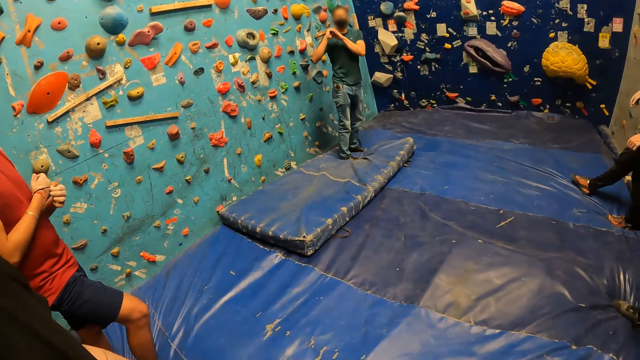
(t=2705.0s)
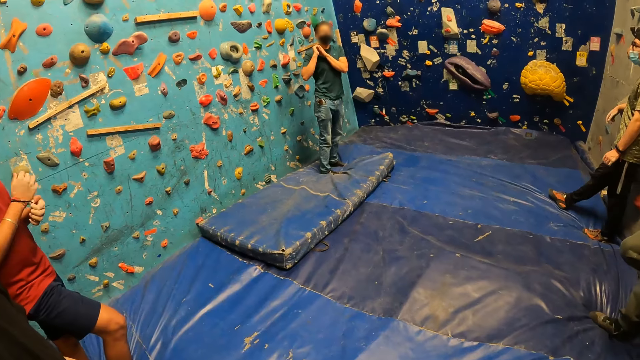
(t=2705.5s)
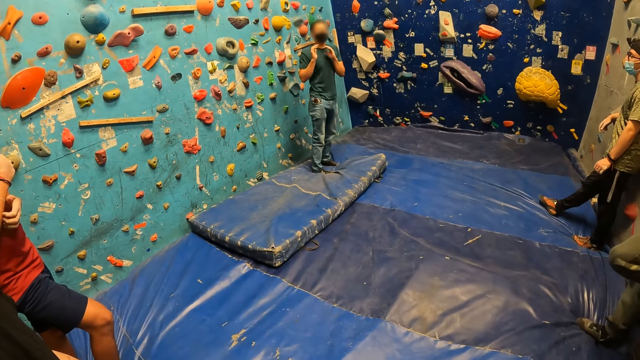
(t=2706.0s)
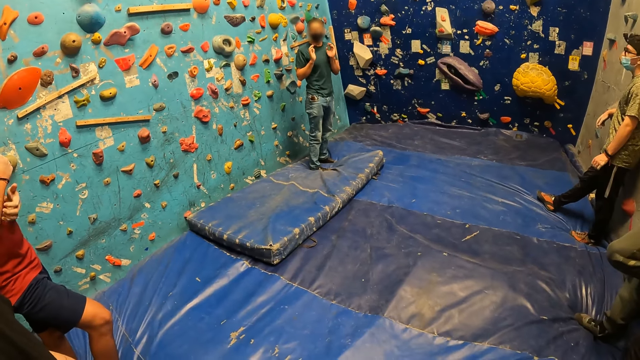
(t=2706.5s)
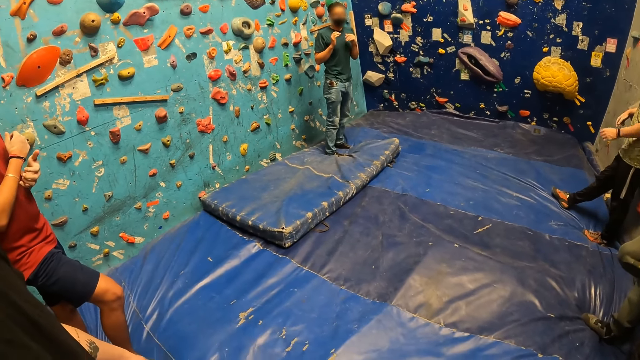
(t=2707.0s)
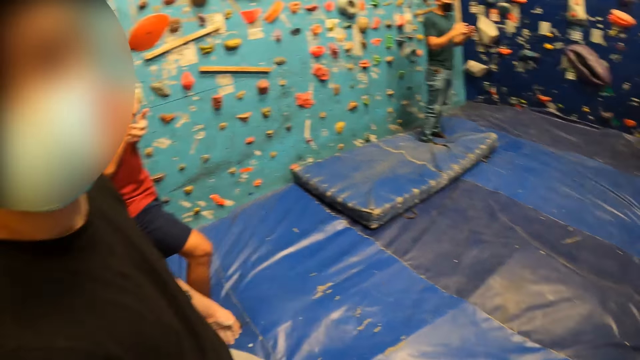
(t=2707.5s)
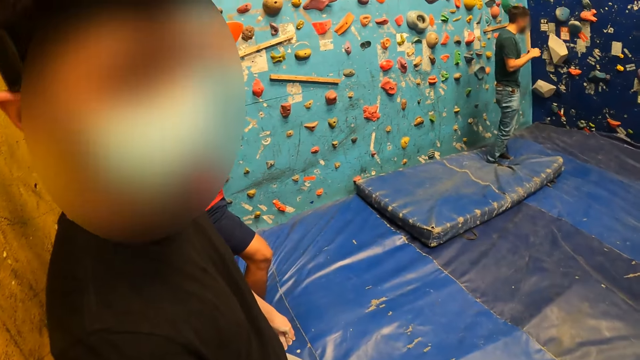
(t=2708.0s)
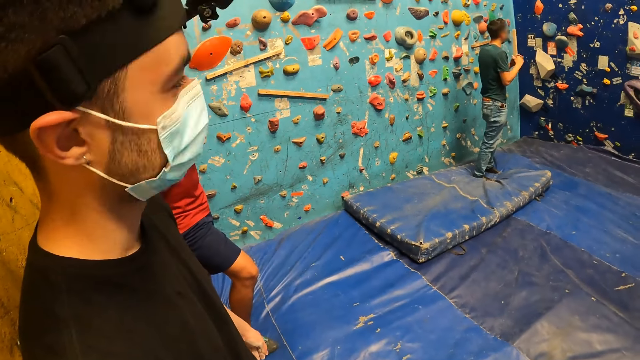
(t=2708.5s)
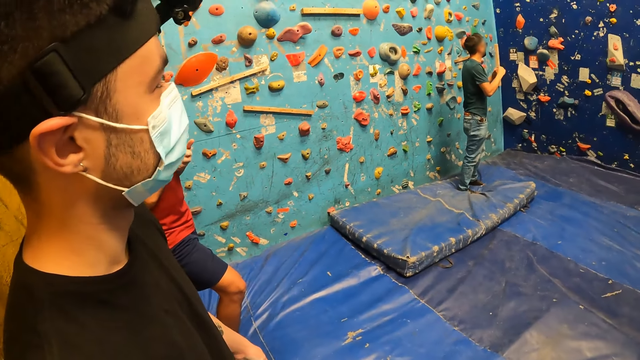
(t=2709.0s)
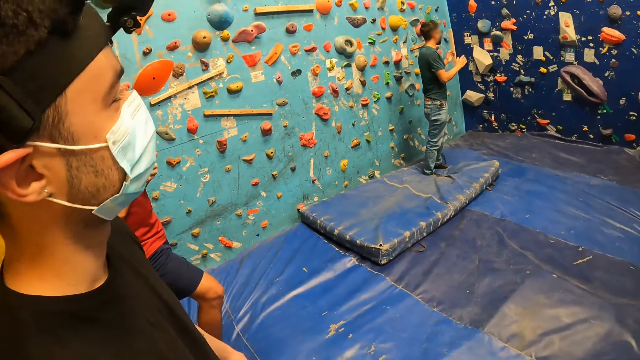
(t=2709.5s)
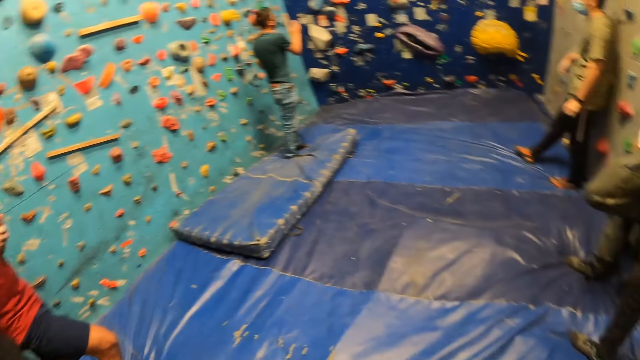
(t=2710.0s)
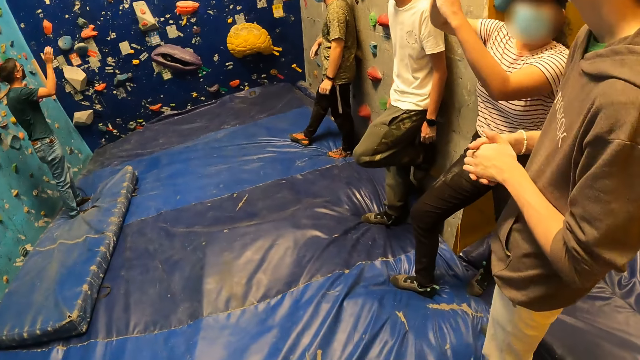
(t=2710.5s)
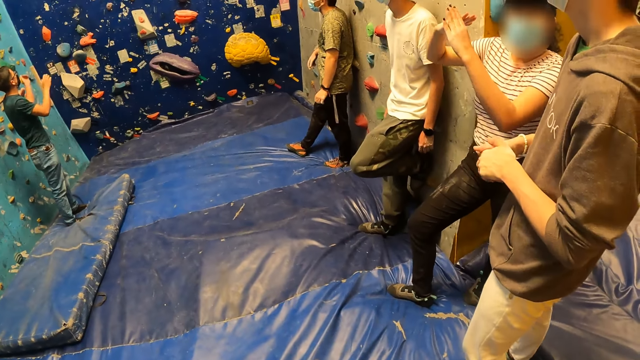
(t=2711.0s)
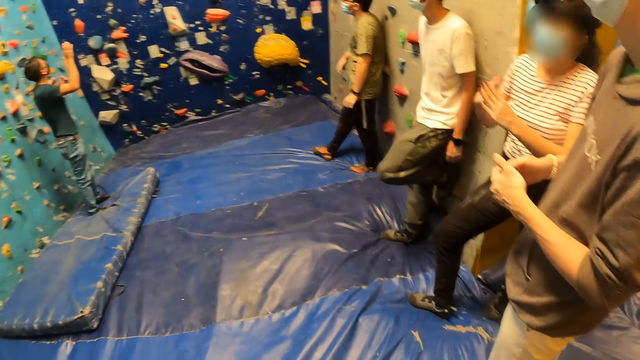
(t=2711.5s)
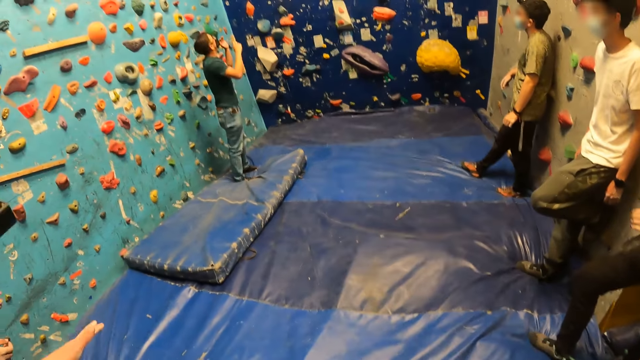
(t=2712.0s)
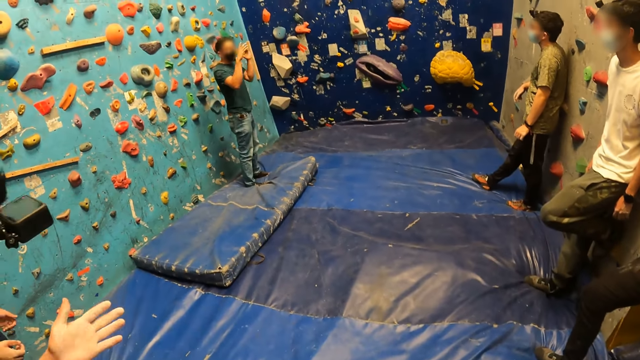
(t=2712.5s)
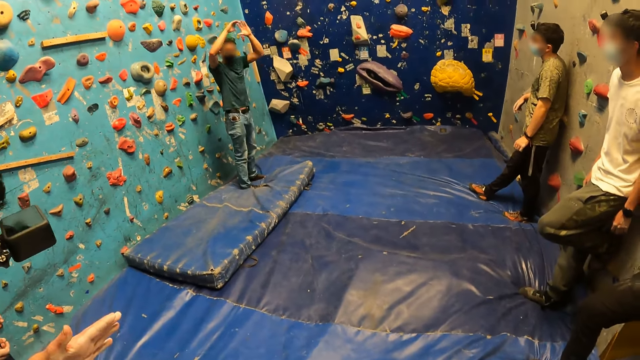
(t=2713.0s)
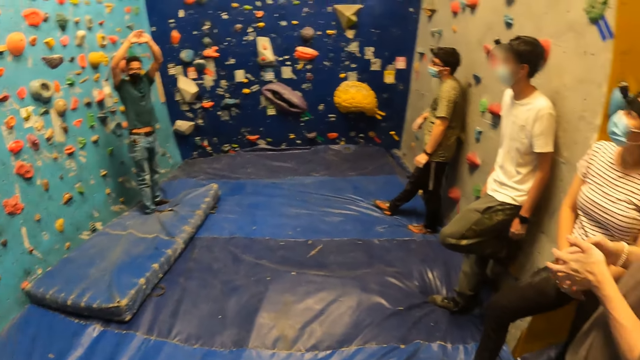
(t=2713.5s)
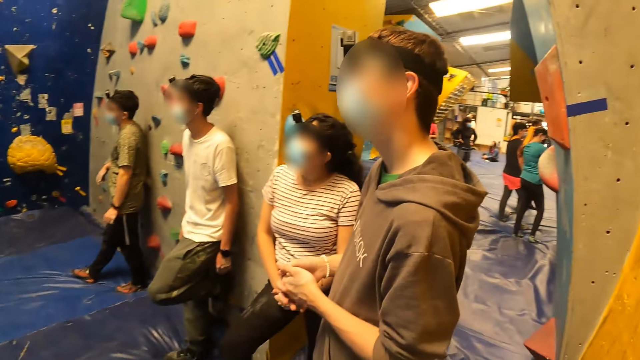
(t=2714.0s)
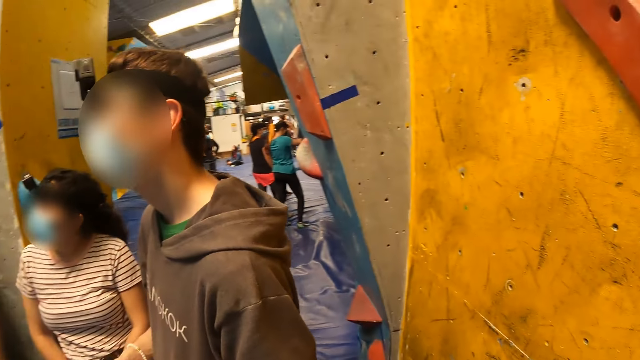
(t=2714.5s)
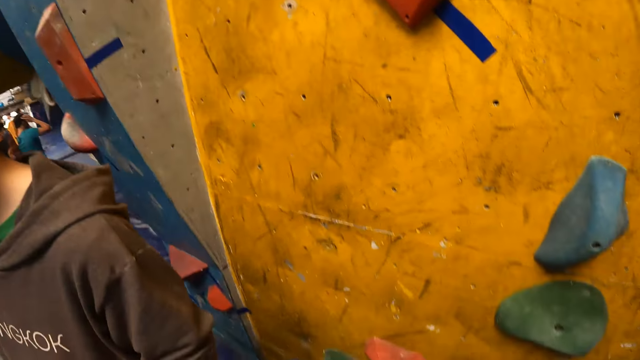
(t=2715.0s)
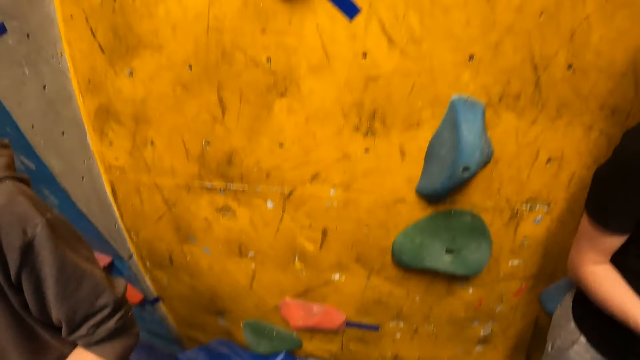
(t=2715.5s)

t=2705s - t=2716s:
A person touches the bracelet in his hand. Another person moves his hands. The camera wearer looks at a third person. They interact with a man at the gym. The third person shakes his head. The camera wearer looks around the room. Another man interacts with a woman at the gym. The second person moves his hands. The camera wearer looks around the room.

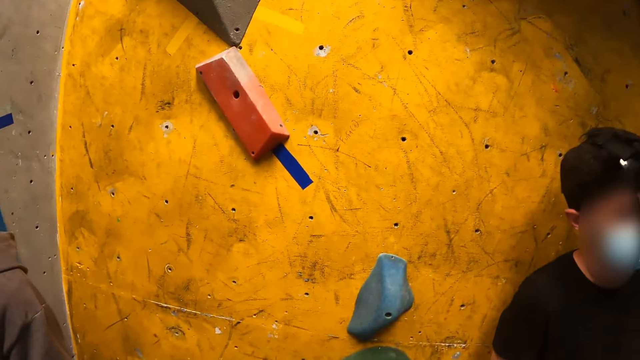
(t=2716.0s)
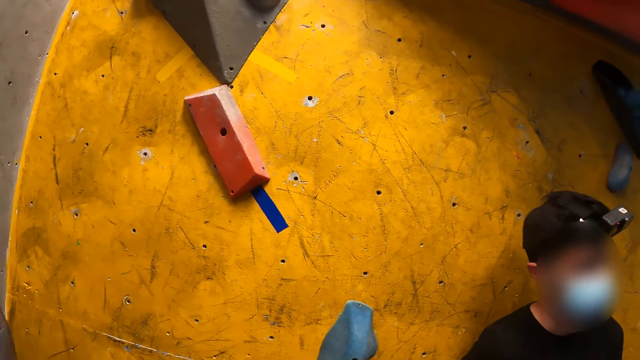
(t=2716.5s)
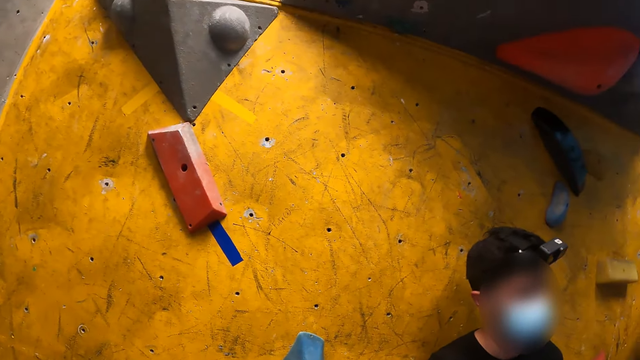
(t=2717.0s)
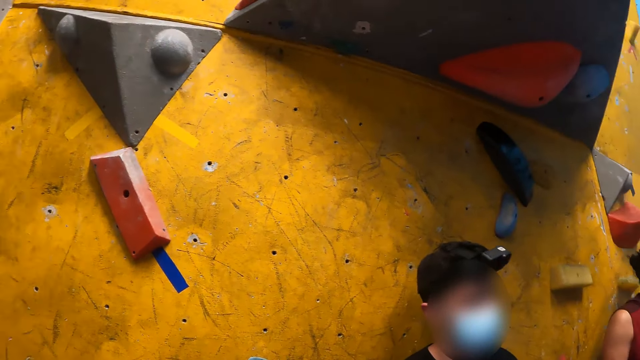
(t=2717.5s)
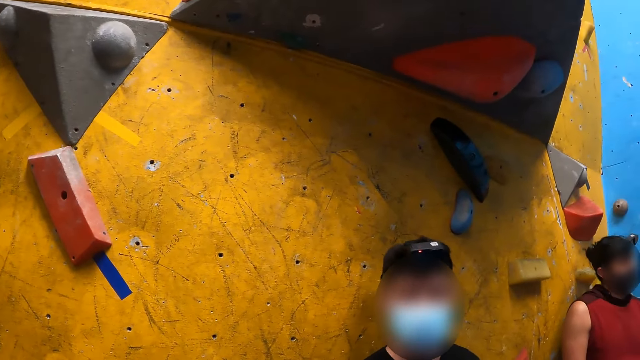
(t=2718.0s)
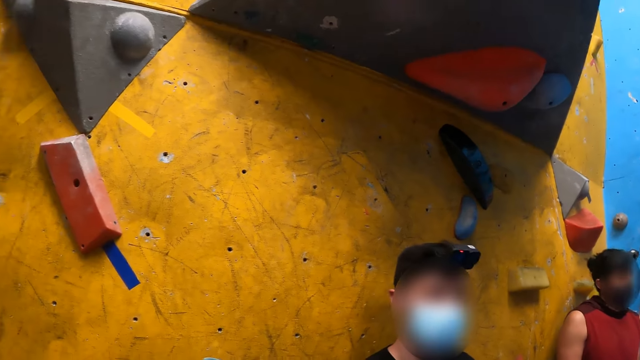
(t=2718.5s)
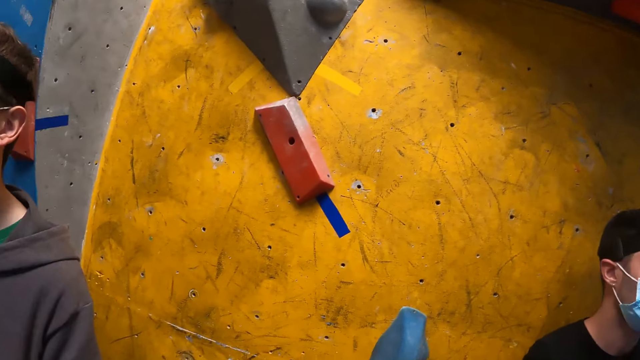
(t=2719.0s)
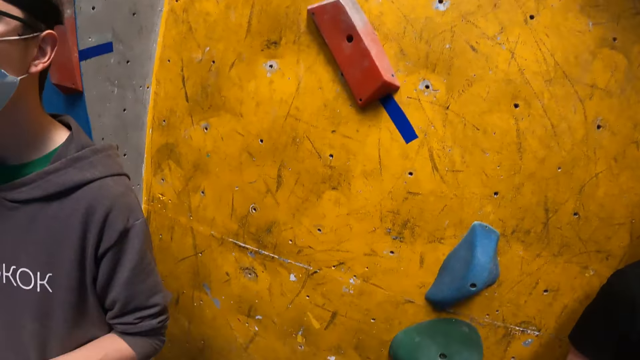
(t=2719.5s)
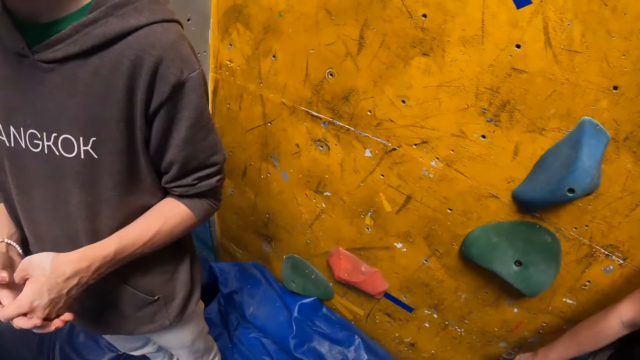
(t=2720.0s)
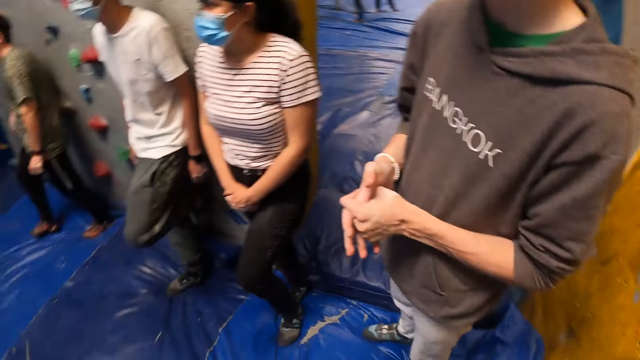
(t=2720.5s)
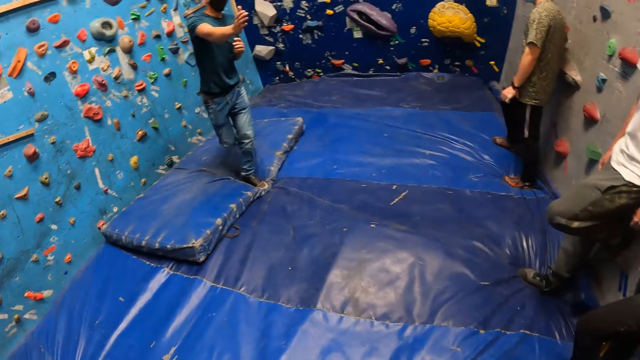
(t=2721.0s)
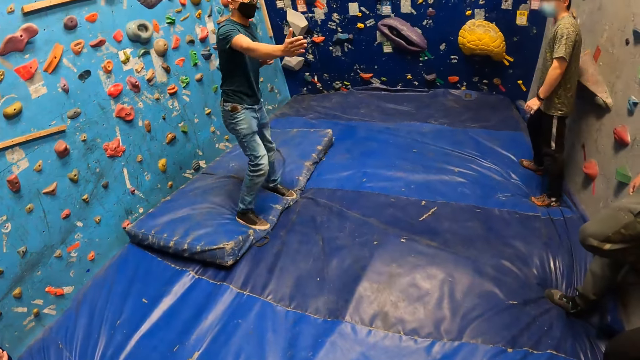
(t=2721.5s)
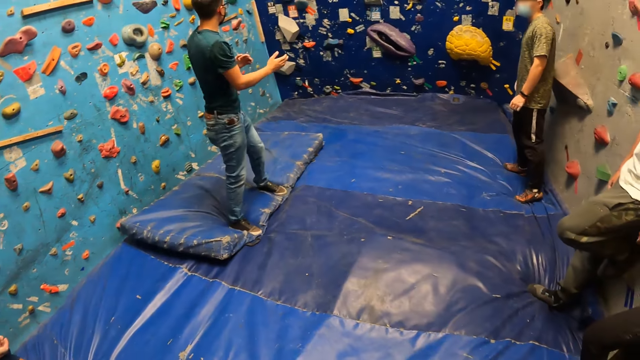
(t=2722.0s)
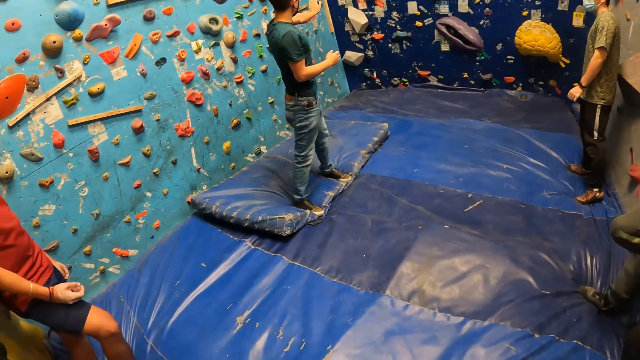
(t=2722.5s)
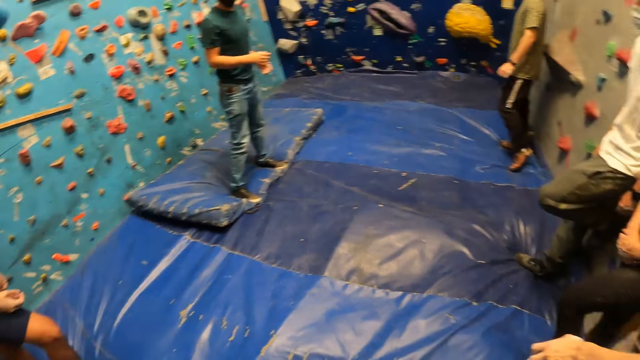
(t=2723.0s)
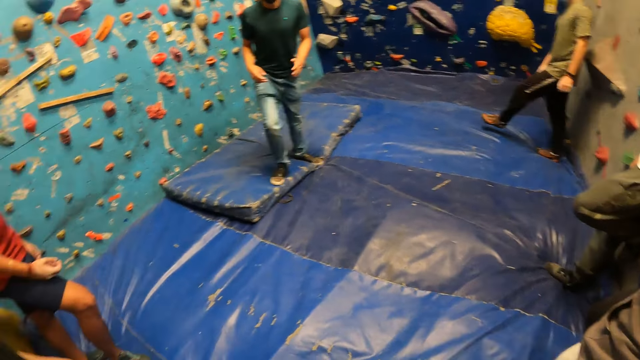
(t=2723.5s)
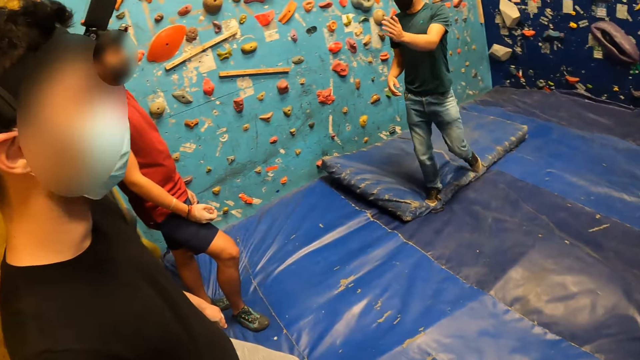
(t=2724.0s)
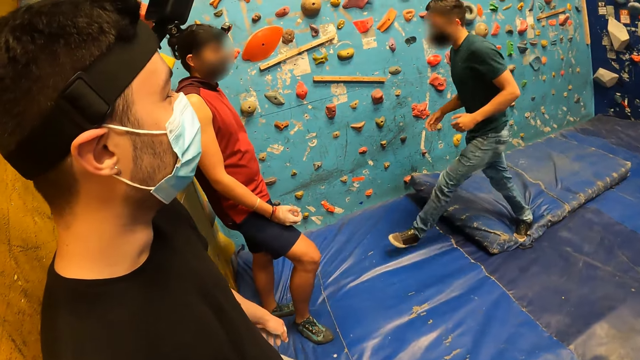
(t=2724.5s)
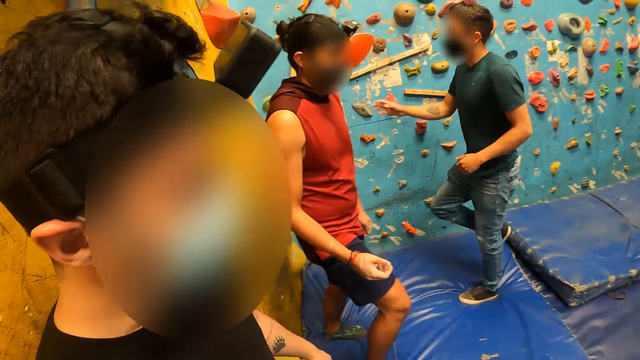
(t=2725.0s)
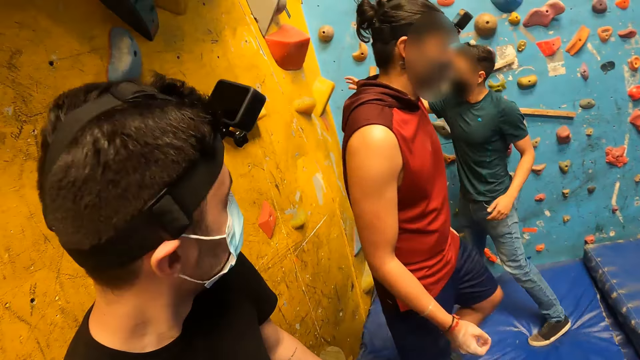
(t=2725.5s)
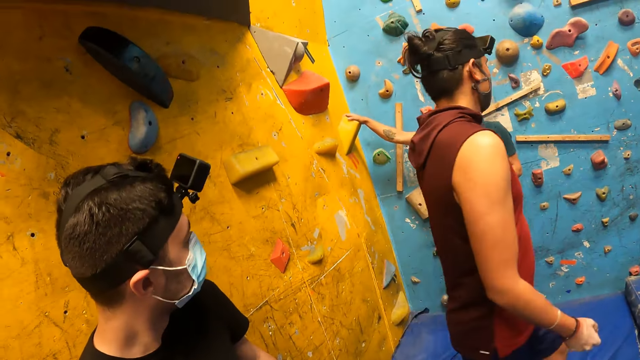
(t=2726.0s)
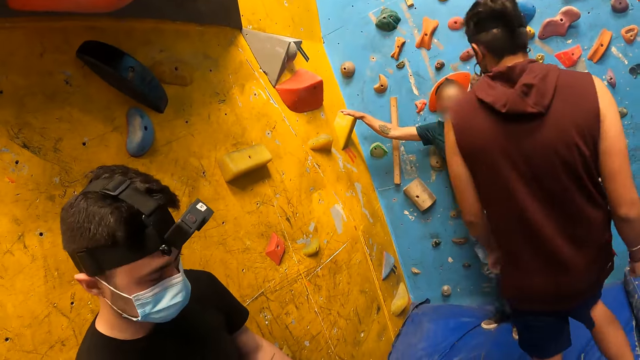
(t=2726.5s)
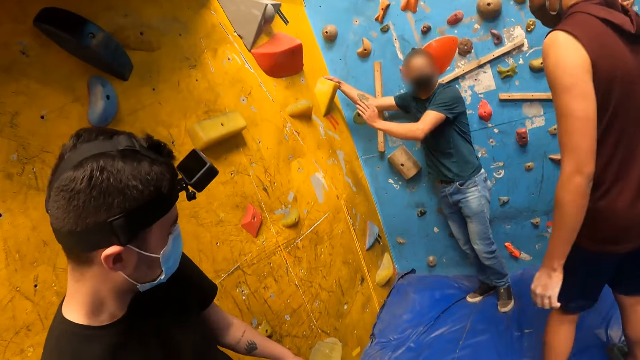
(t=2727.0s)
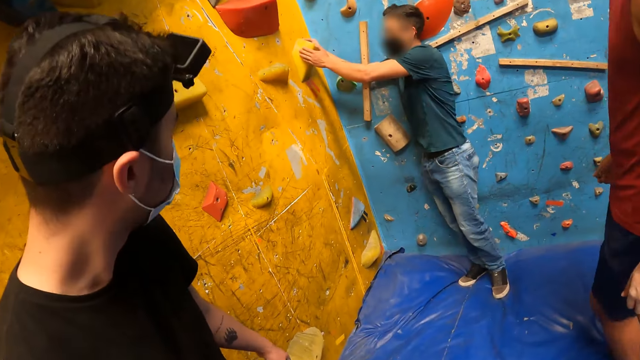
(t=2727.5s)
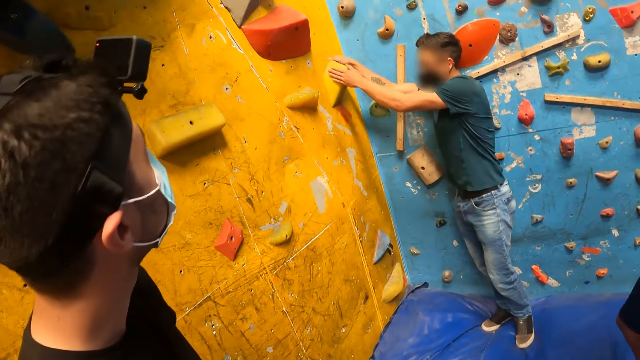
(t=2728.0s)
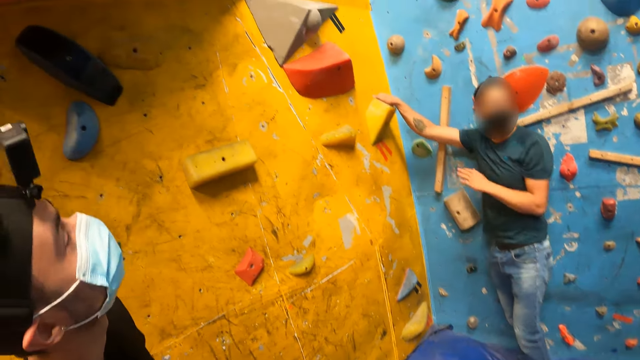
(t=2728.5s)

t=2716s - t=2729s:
A man does something and looks around. The camera wearer looks around. Another man moves his hands, points at something, and moves around. A third man moves around the room. The second man touches a rock on a wall with his right hand. The third man turns around. The second man touches the rock on the wall with his left hand. The first man looks up.
